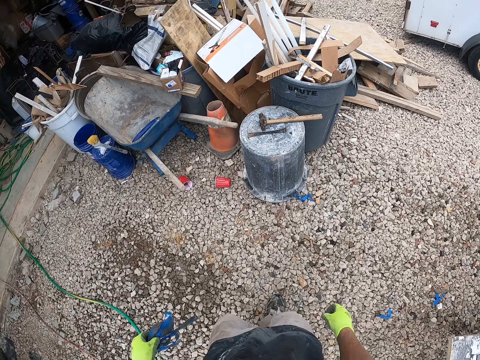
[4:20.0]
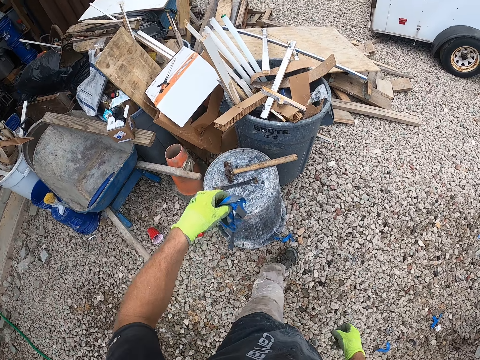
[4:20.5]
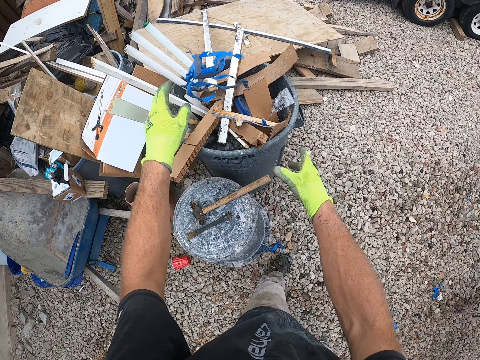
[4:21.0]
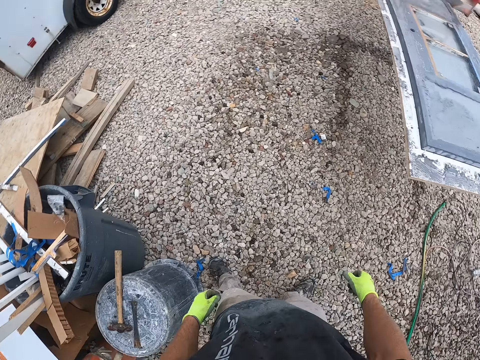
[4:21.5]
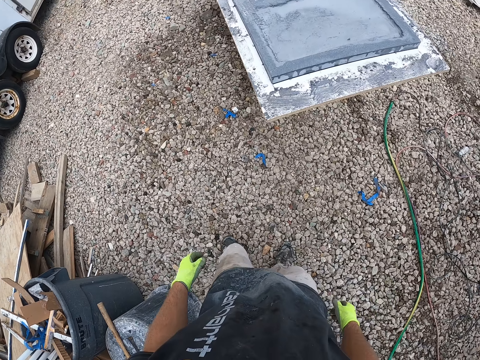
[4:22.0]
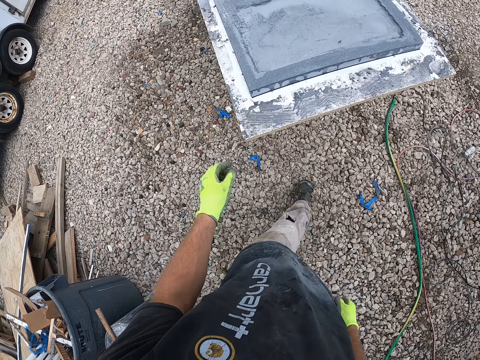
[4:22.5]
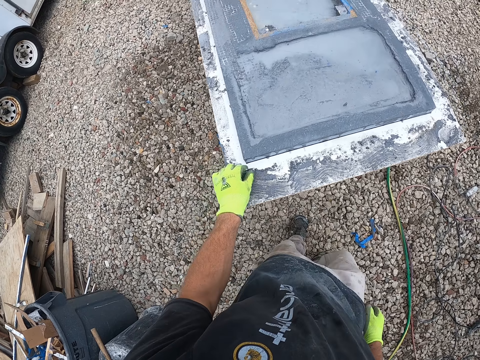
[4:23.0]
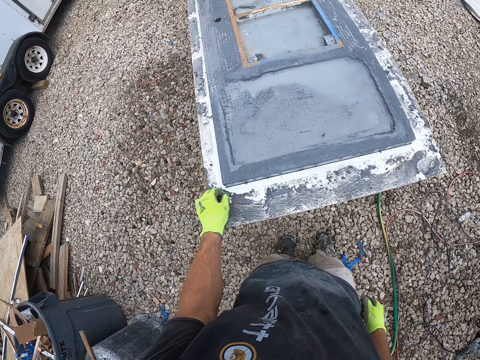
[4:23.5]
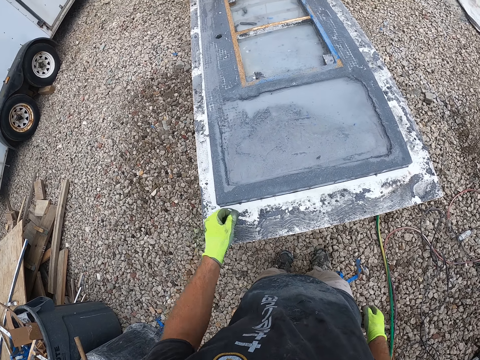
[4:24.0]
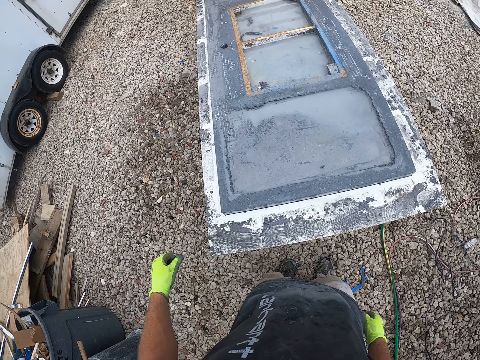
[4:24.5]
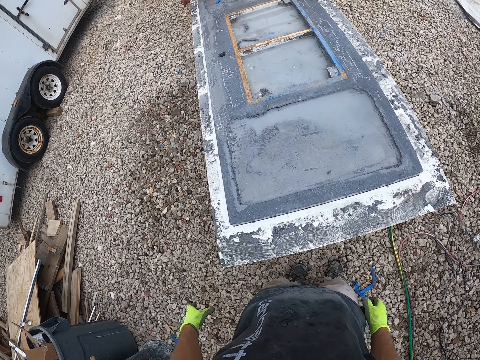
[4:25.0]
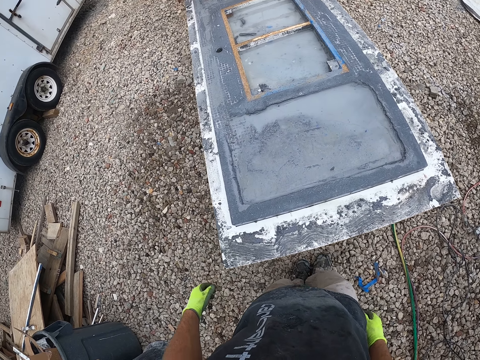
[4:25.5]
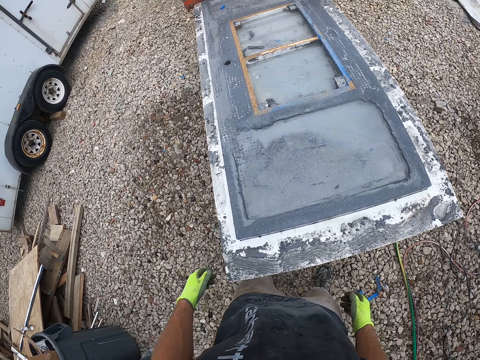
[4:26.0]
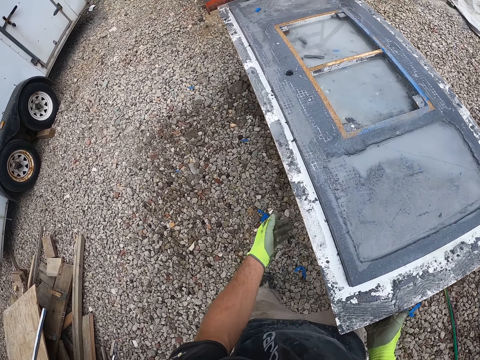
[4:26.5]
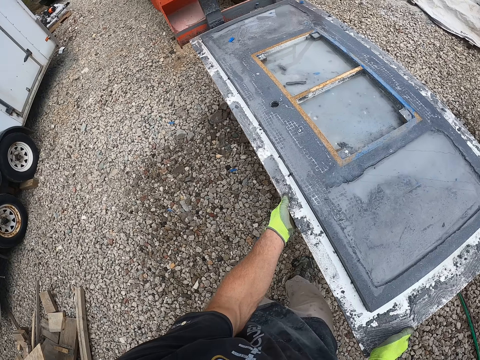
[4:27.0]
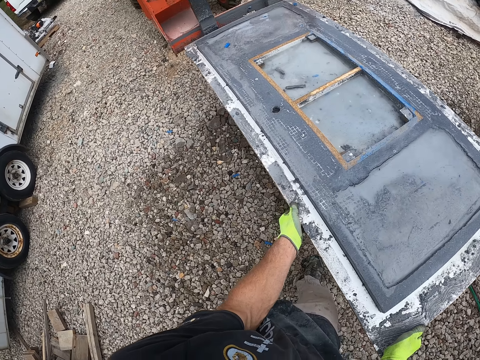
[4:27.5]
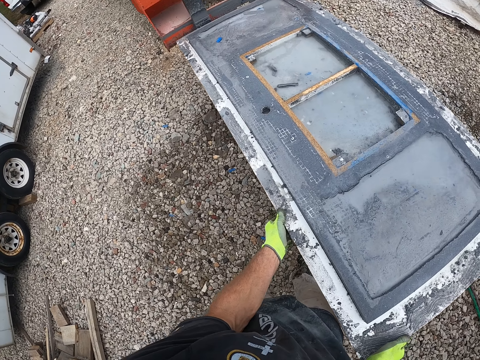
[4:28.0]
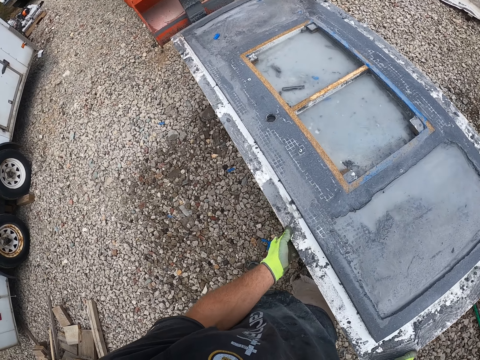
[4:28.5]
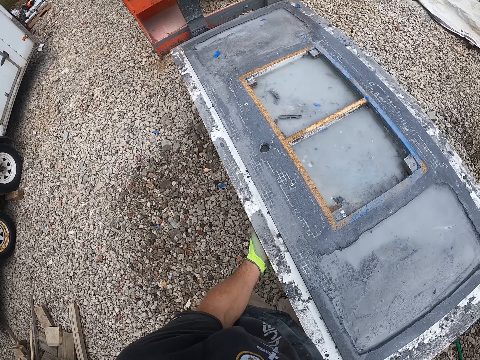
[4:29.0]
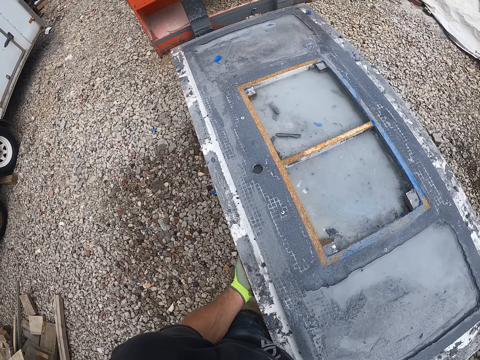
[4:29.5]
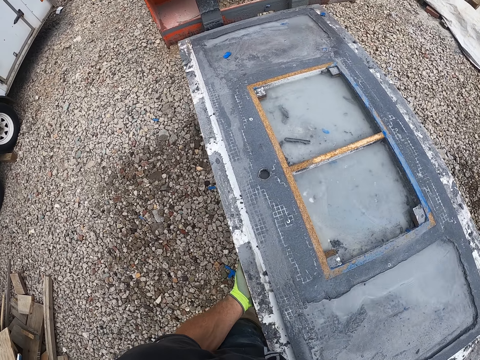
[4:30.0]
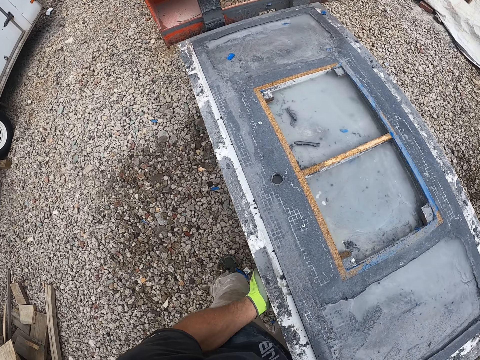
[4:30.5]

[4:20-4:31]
The camera wearer turns to the right and walks forward. He throws the blue nylon into the waste bin. He turns to the left. He places his left hand on a solid wood. He removes some particles from the work bench with his left hand. He drops something on the ballast. He makes a step to the left. He leans on the solid wood. He places his left hand on the work bench. He stares at the solid wood.

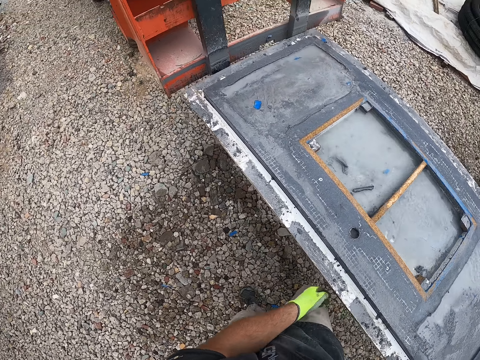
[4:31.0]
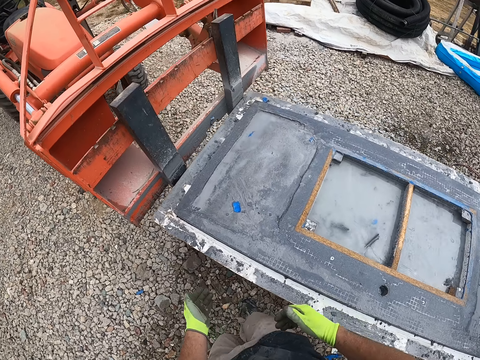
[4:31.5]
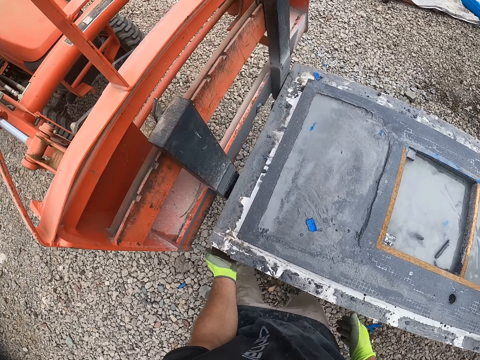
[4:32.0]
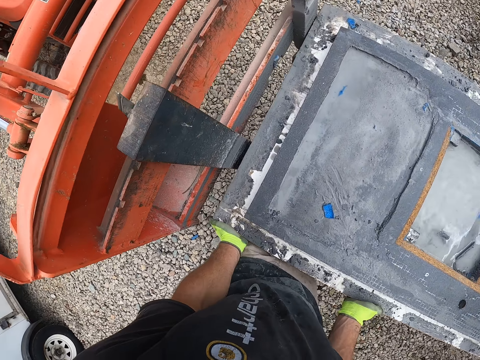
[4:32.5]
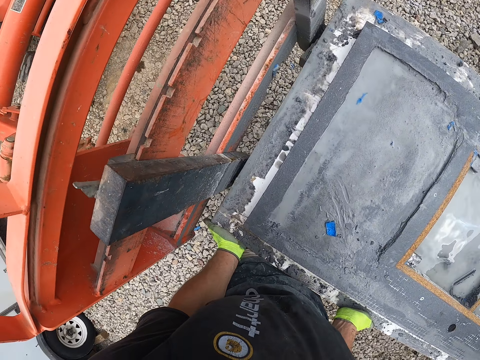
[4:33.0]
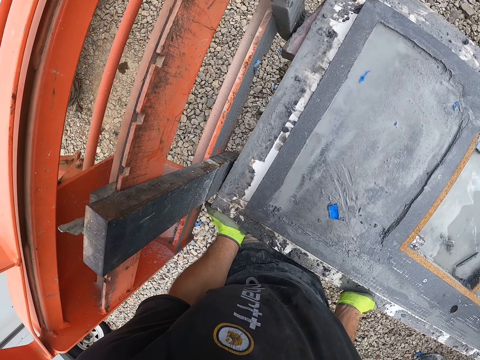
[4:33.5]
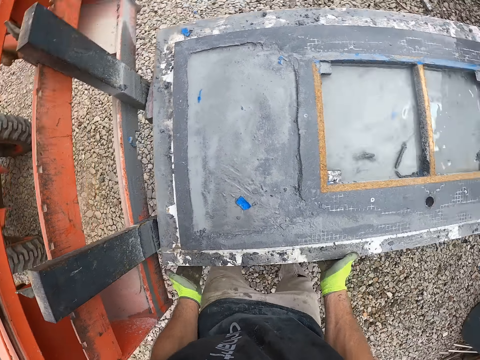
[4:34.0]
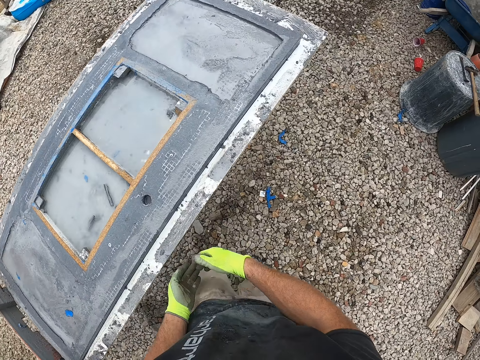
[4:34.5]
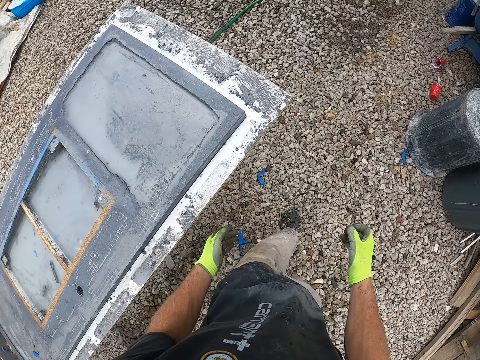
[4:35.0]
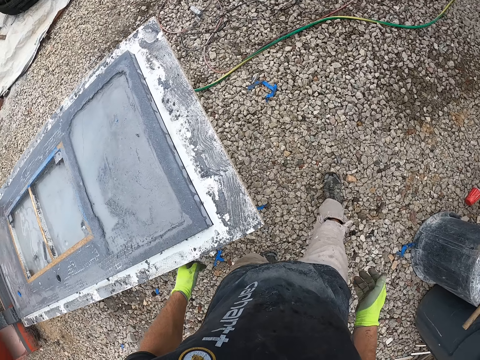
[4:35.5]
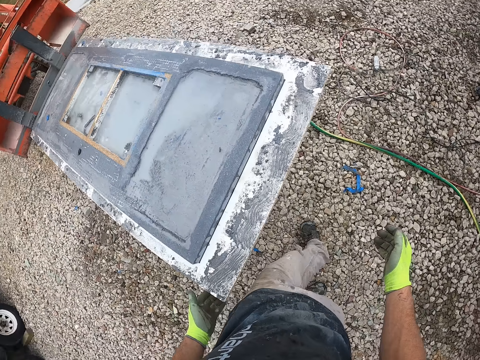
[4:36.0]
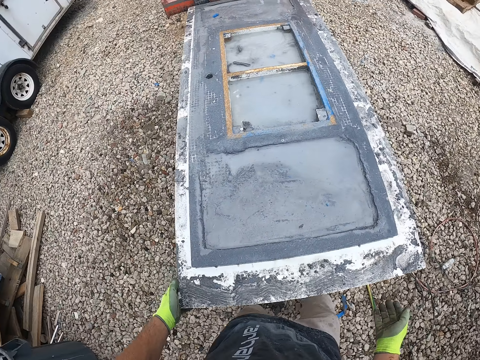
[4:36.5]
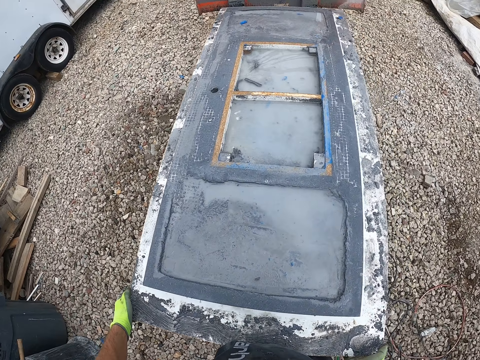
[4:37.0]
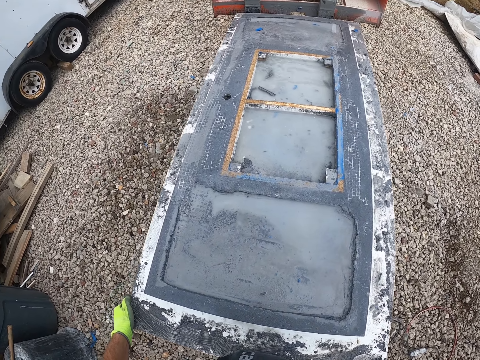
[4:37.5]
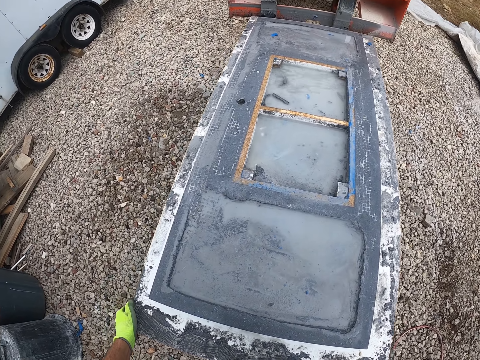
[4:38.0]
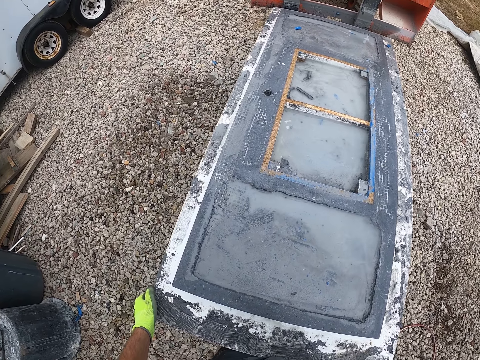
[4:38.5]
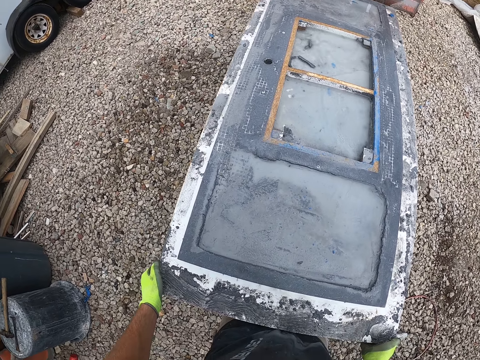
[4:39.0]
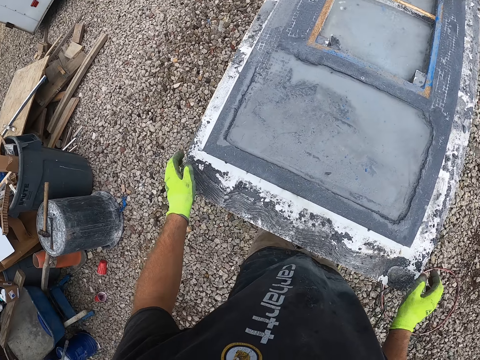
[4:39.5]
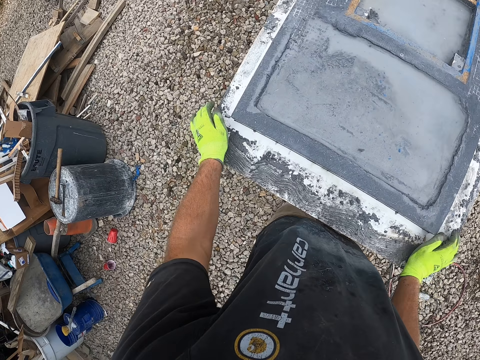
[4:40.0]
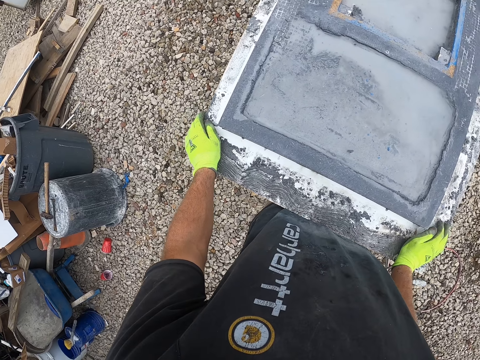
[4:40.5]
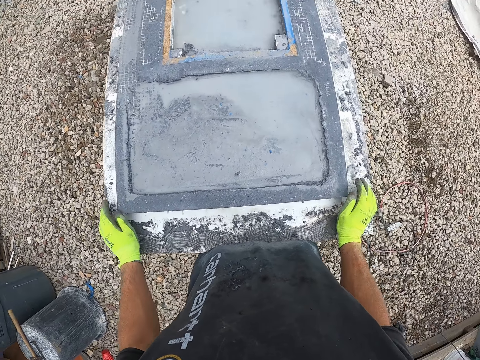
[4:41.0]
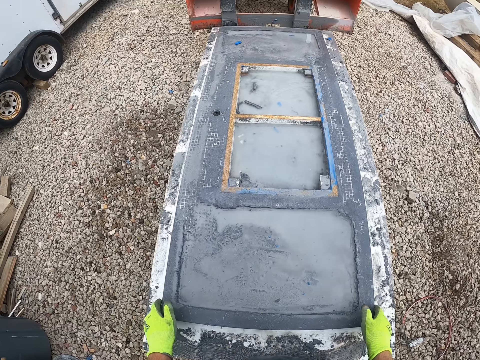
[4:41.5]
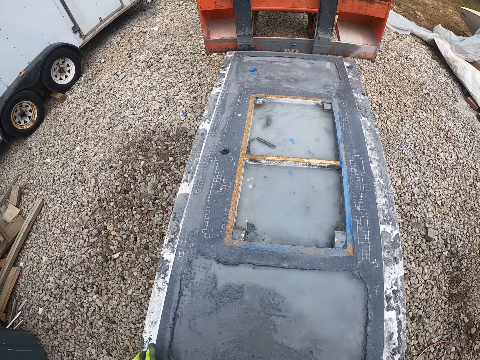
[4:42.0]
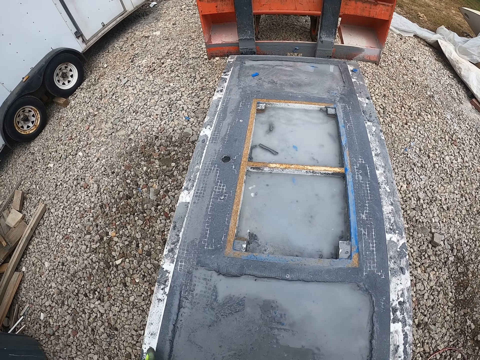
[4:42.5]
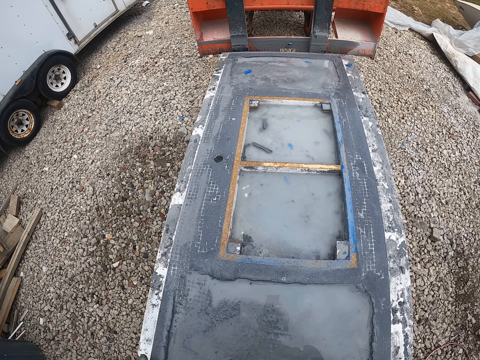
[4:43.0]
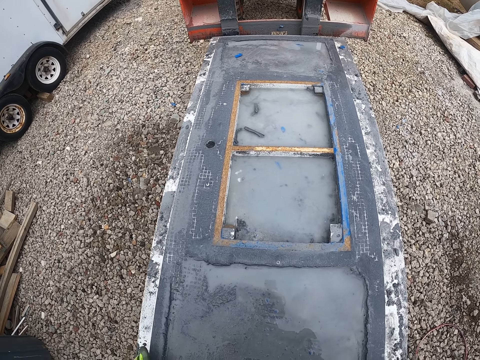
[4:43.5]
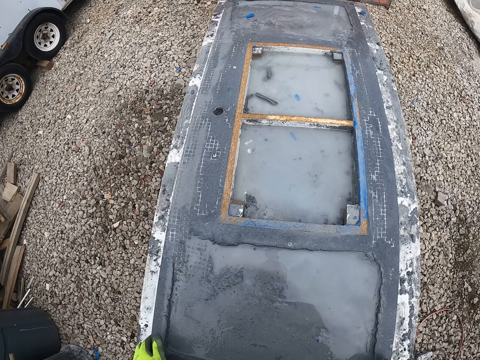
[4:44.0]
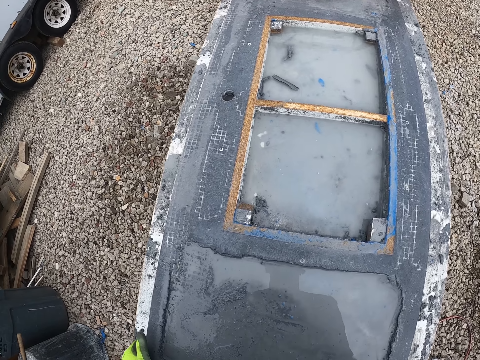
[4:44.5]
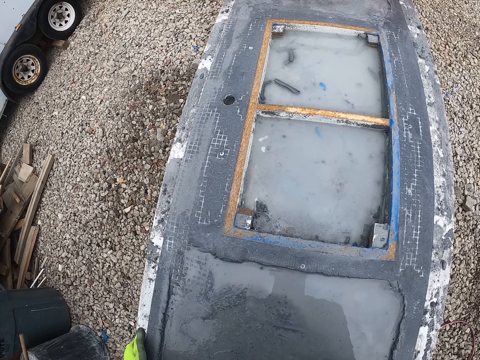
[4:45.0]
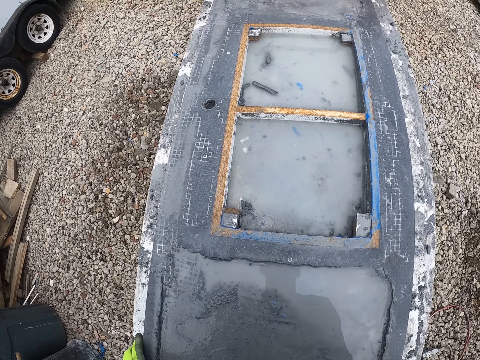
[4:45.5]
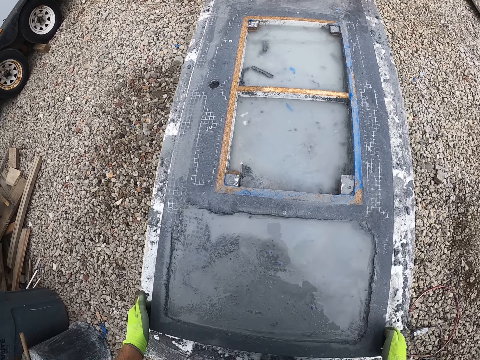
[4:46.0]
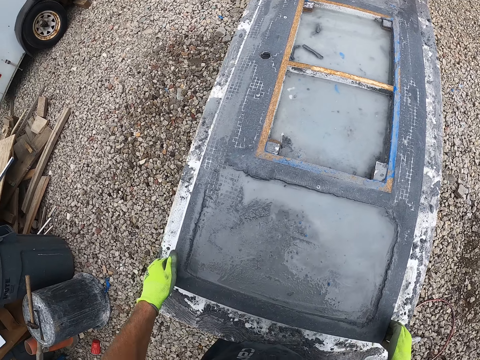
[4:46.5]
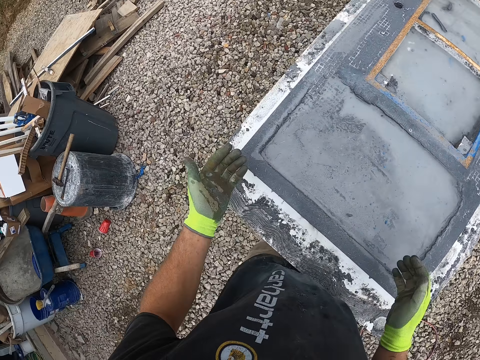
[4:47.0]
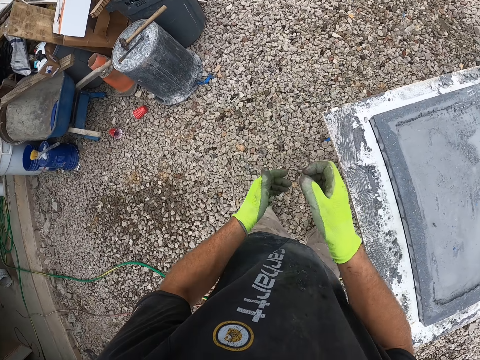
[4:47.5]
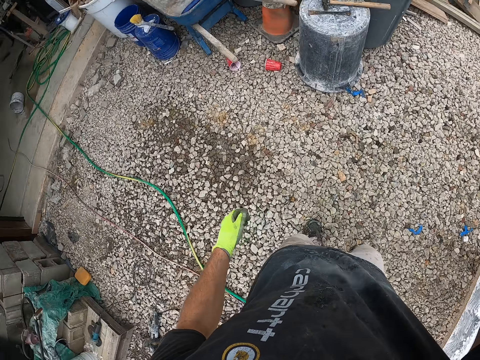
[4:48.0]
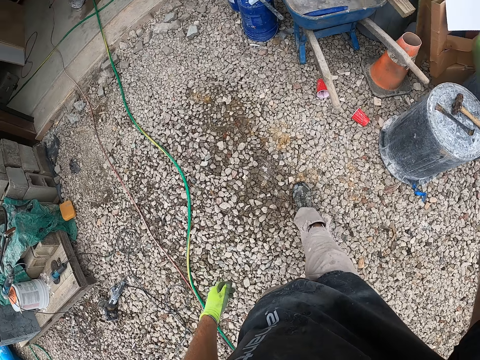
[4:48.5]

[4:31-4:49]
The camera wearer walks forward. He leans on the solid wood. He adjusts the work bench on the floor. He stares at the solid wood. He turns to the right and walks forward. He turns to the right again. He places his left hand on the edge of the solid wood. He puts his right hand on the edge of the solid wood. He stares at the solid wood. He leans on the solid wood. He places his two hands on the work bench. He stares at the solid wood. He lifts his hands. He touches his left hand. He lifts his right hand. He touches his camera. He turns to the right.
